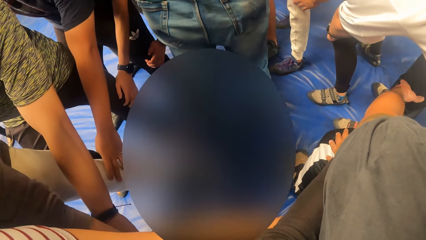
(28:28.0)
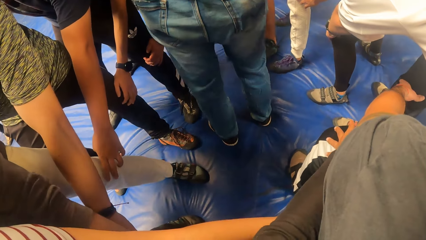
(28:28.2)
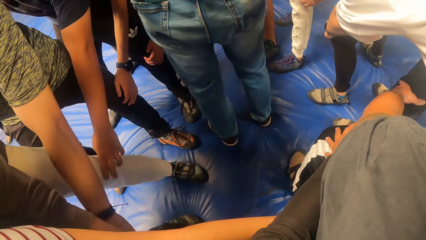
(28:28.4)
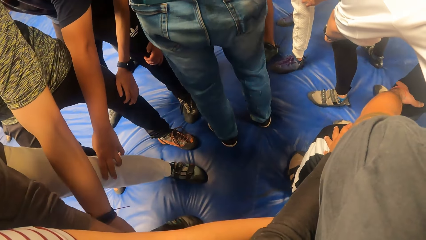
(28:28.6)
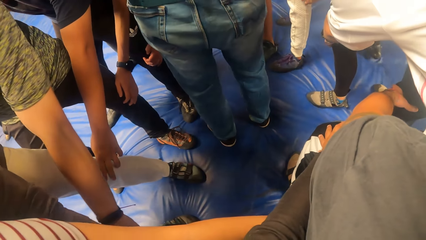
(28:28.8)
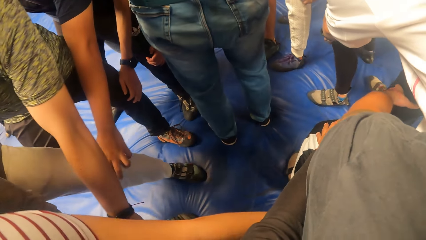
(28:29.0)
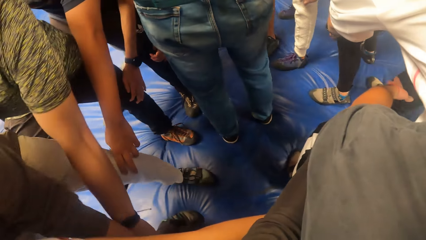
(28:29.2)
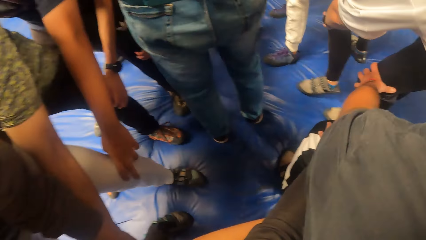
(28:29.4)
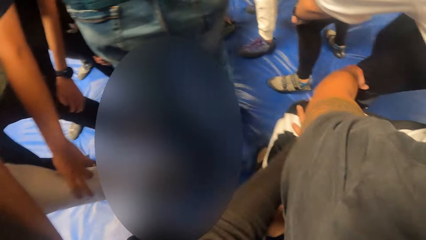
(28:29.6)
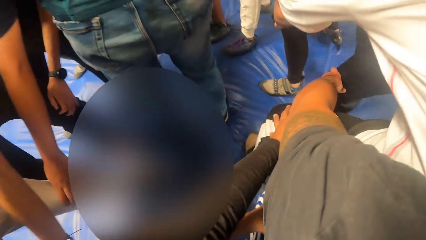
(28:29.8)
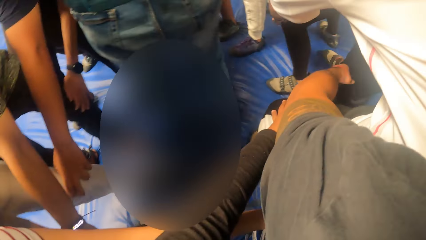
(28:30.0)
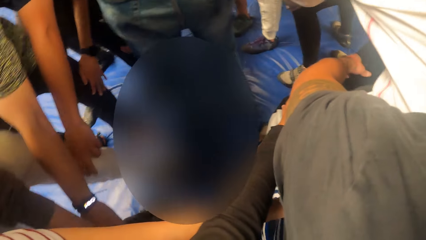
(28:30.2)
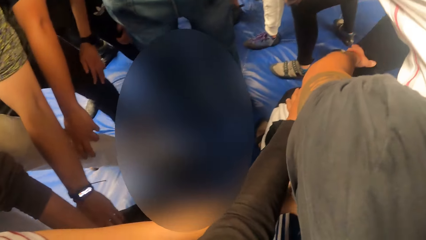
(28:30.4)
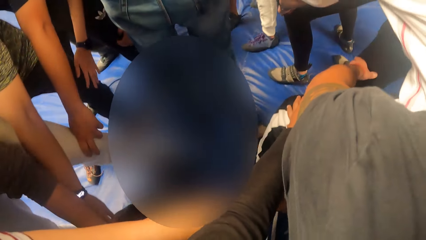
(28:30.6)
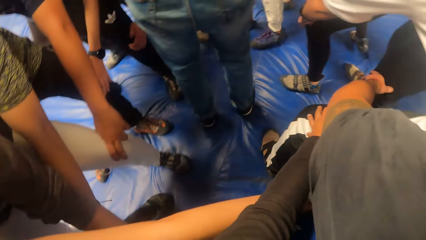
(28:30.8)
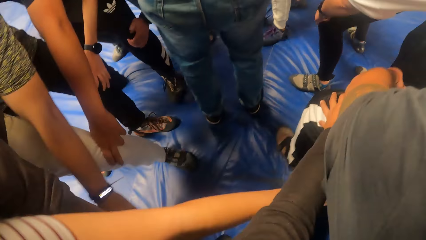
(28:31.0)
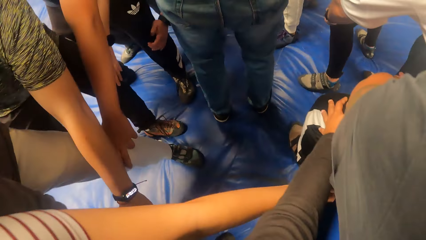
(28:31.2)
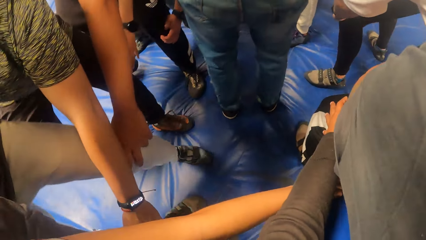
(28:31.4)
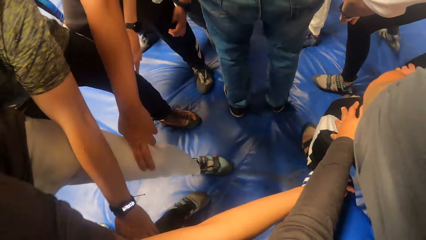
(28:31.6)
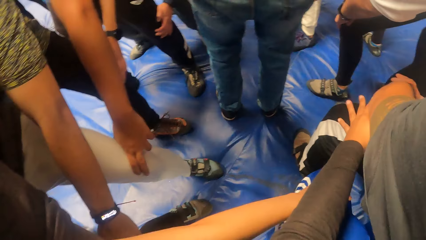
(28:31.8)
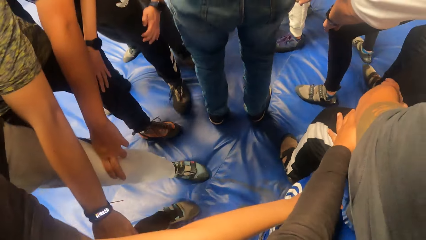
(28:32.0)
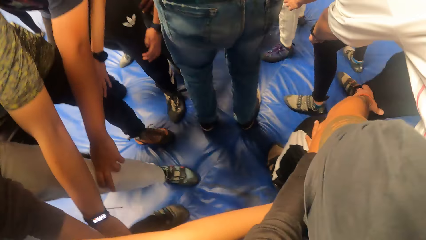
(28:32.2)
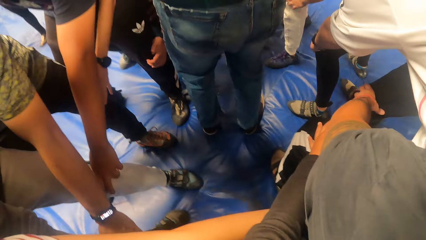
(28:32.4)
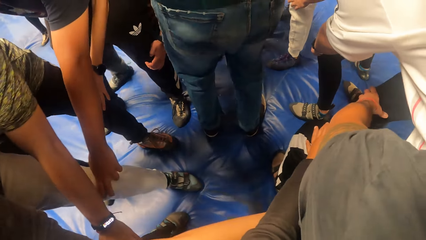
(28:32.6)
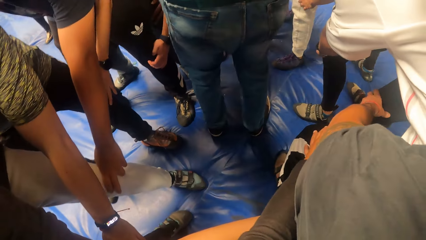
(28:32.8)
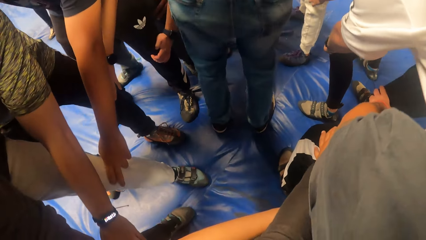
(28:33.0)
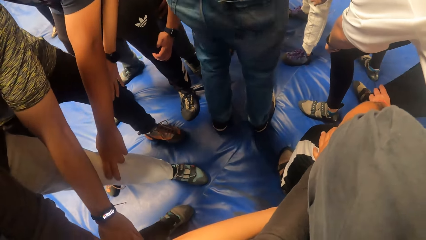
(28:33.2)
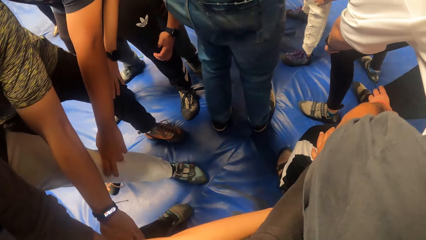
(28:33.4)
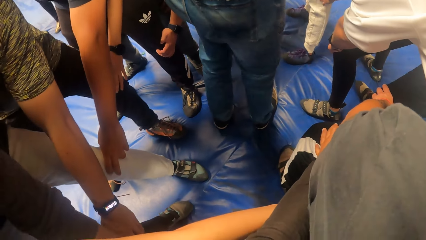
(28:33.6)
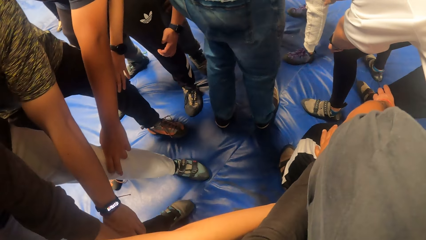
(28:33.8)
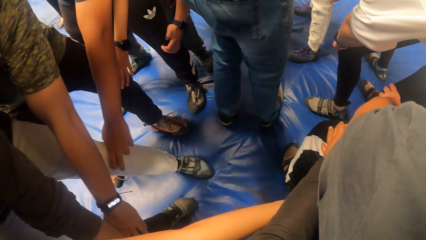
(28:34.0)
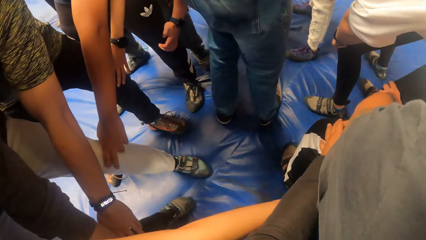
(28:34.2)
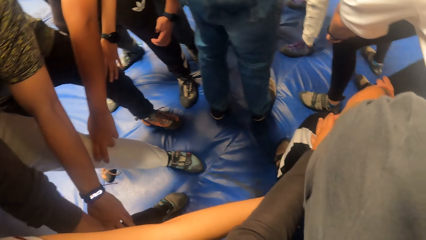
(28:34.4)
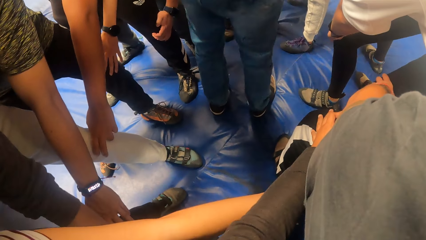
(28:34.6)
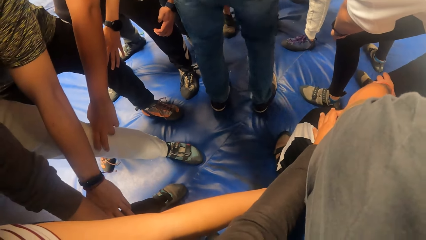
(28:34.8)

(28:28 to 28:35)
The man interacts with the group of people. The camera wearer moves around.

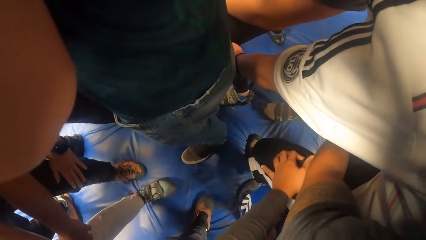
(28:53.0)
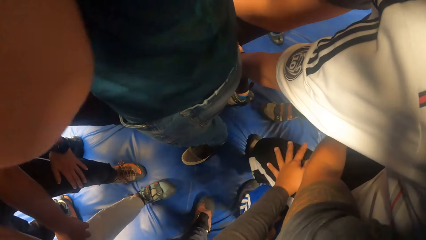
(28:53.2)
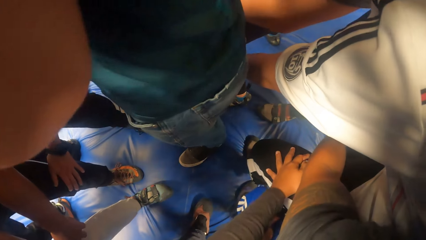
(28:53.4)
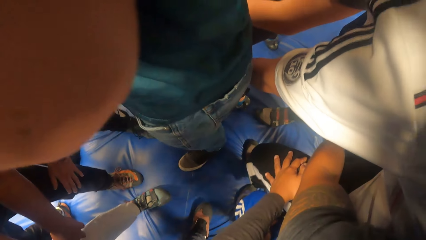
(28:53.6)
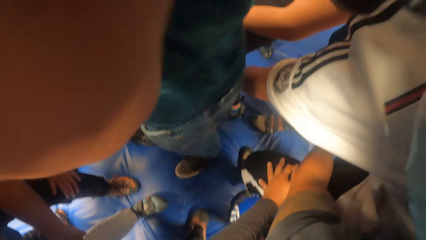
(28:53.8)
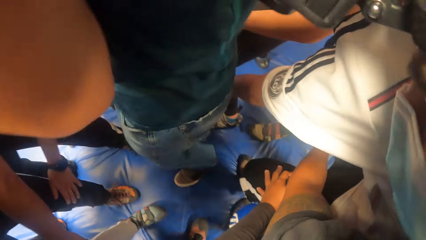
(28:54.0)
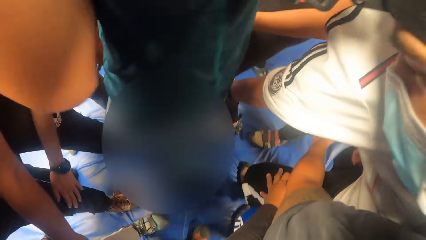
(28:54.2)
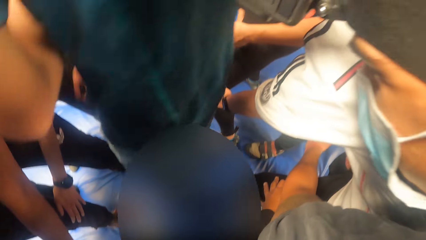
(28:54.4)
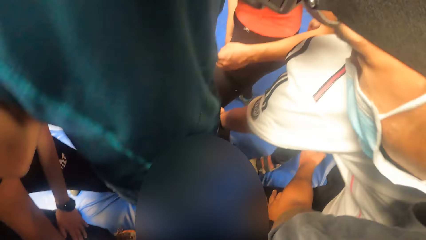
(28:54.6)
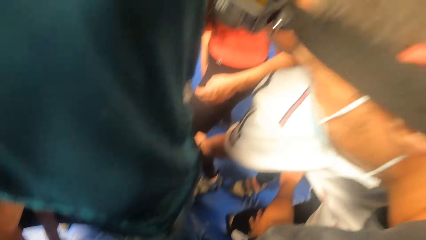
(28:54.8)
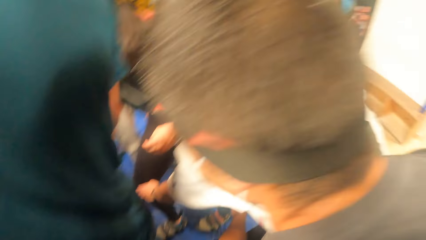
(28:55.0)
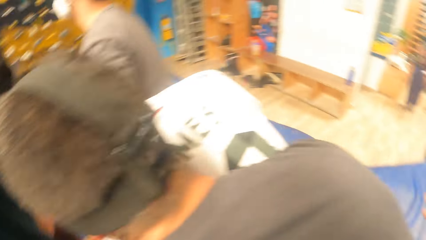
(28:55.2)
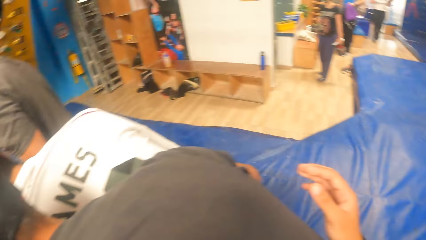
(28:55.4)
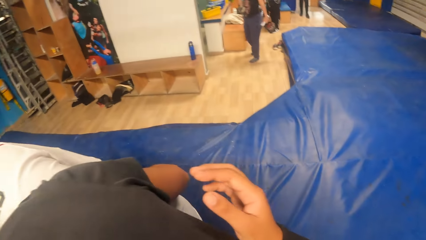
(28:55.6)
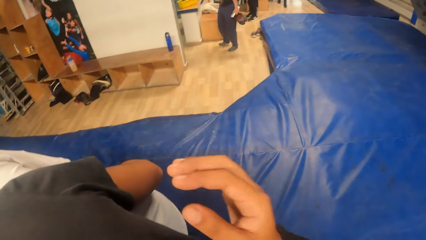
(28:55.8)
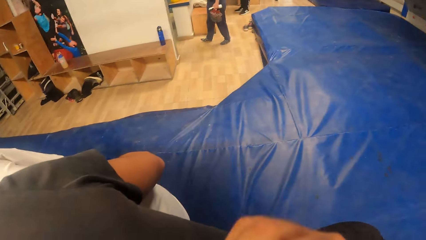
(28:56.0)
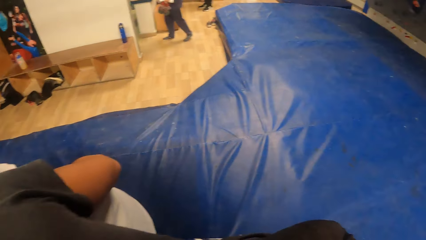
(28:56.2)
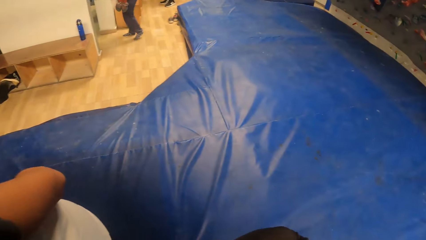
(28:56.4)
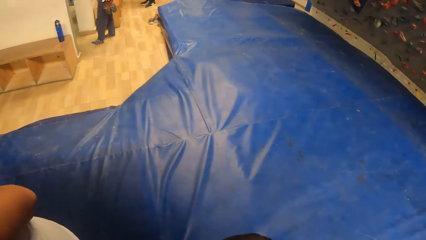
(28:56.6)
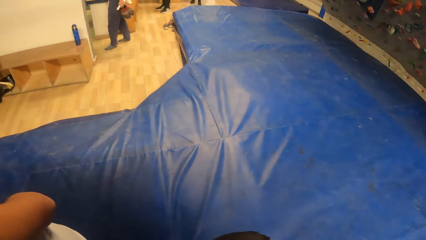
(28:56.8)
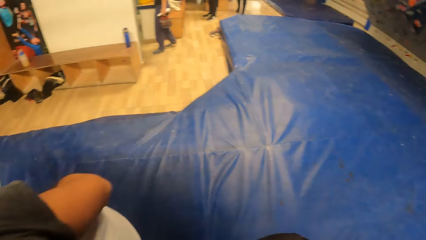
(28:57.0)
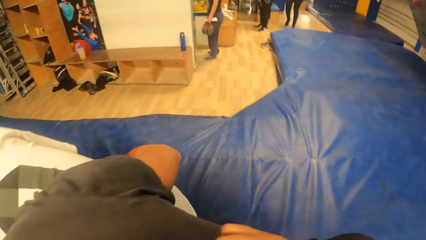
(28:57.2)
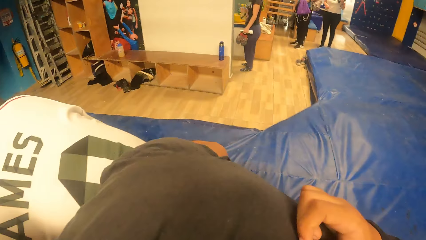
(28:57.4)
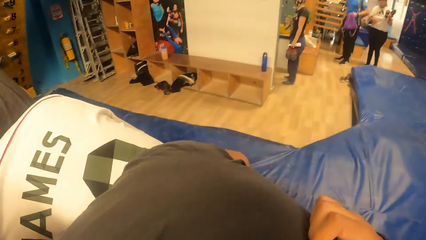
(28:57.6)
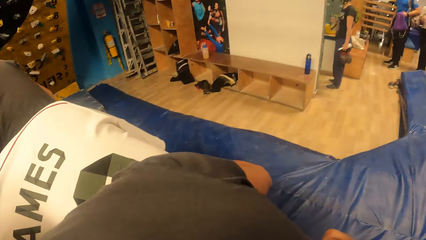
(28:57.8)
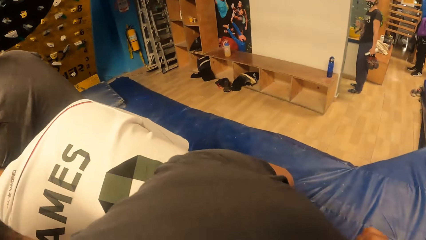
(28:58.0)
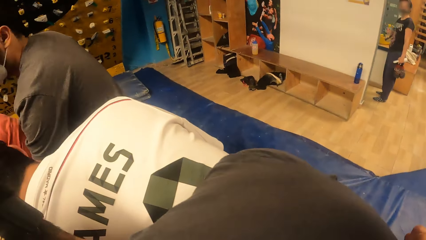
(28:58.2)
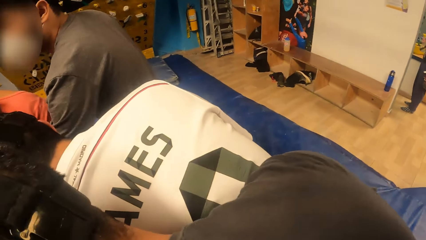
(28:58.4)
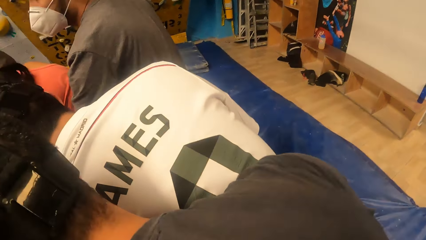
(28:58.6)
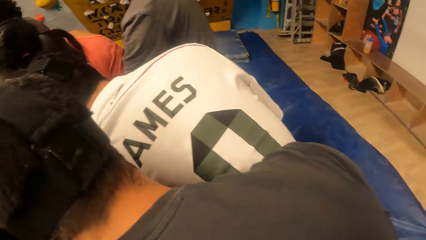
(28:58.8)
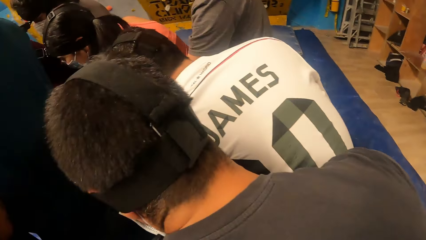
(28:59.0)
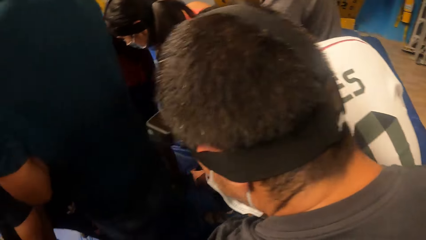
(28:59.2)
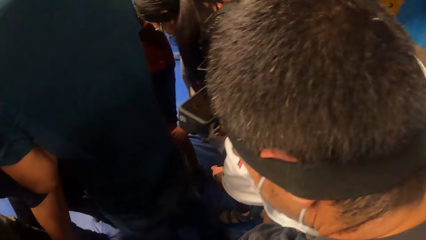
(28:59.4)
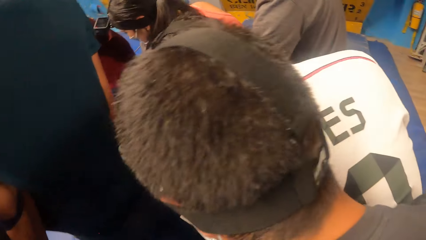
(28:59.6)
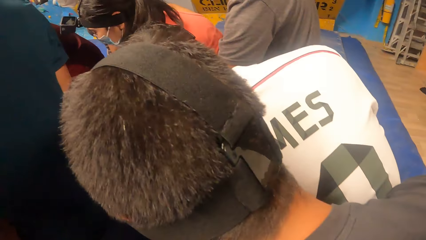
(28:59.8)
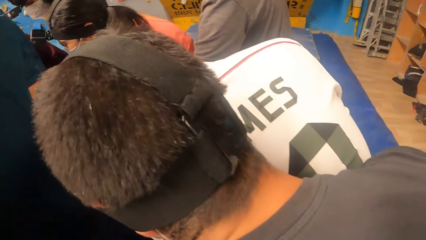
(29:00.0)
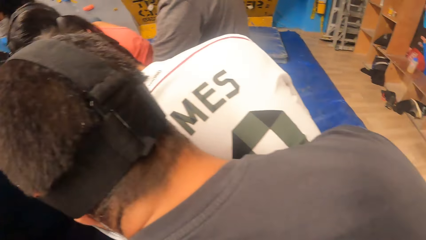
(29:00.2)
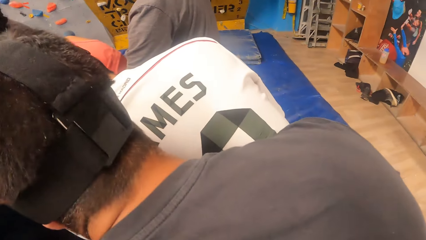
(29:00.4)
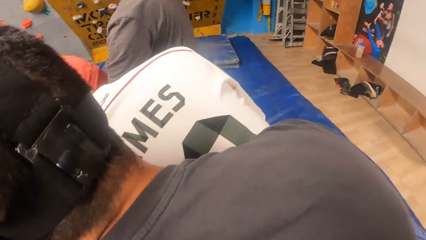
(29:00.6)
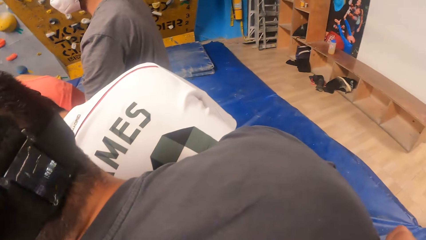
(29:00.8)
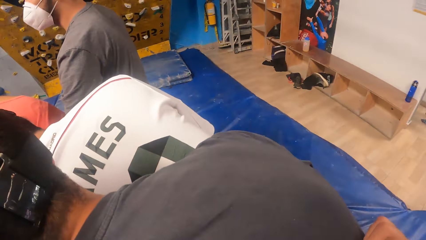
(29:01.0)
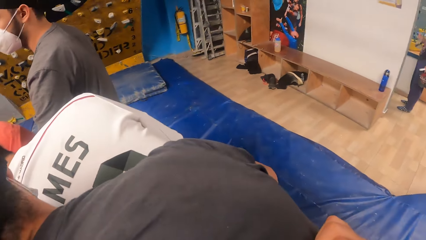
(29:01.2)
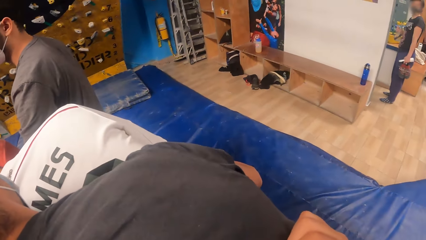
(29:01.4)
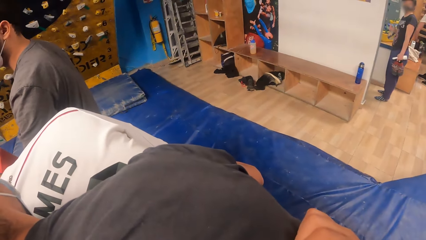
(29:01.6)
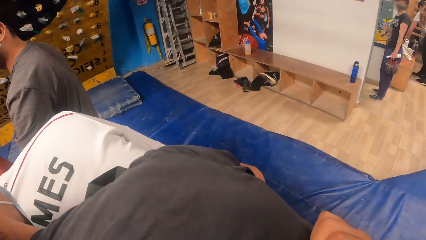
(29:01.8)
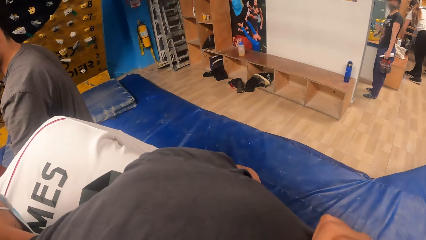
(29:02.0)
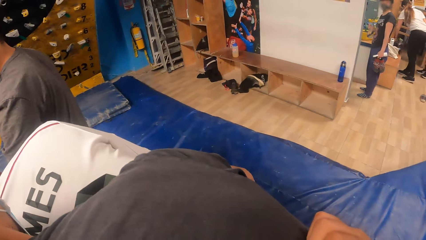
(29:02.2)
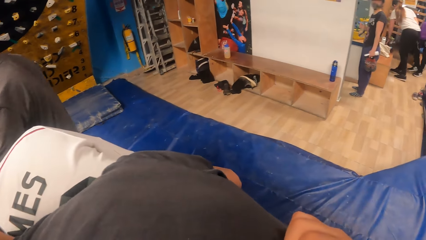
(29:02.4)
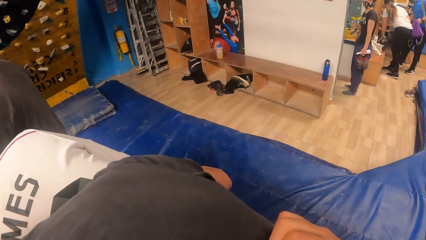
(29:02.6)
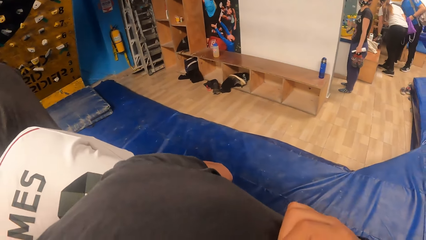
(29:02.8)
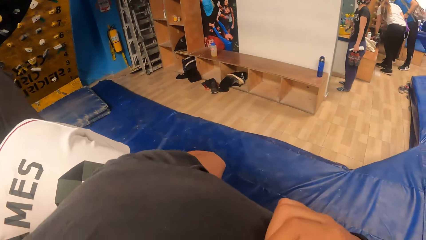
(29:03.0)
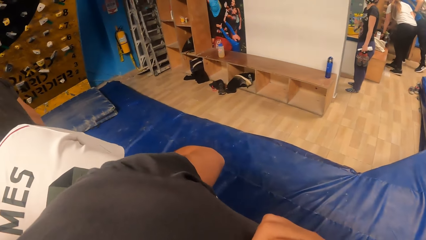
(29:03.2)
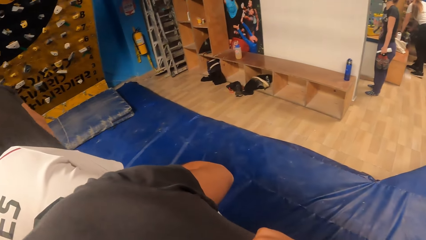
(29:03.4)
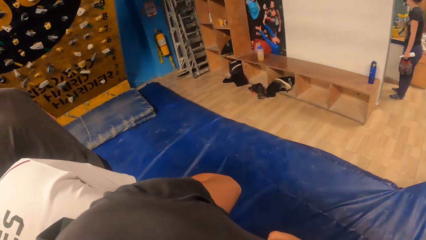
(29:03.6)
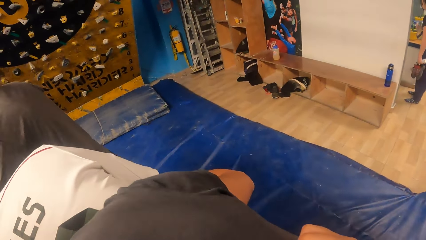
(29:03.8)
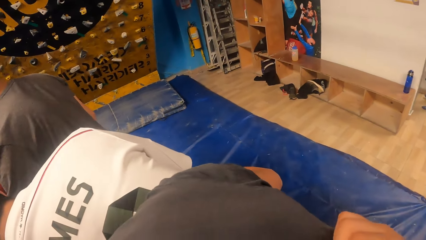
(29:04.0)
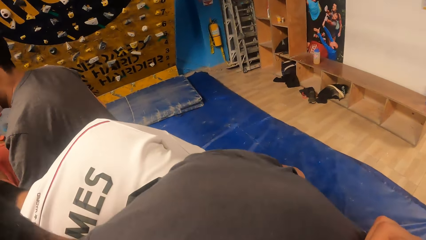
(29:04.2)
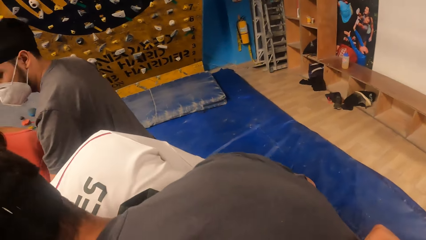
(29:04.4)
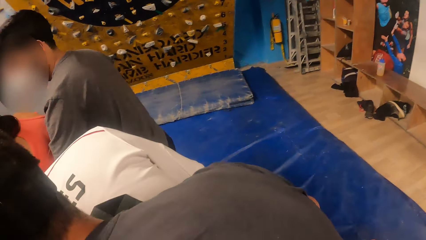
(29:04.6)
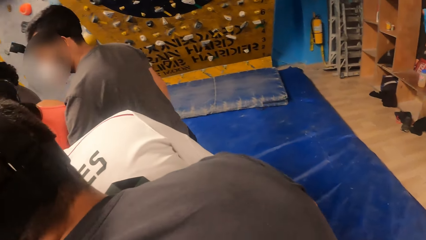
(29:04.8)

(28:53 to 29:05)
The camera wearer looks around. They walk around with the group of people in a bouldering mat.
